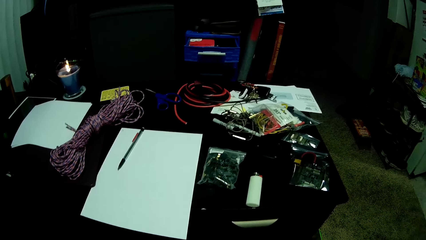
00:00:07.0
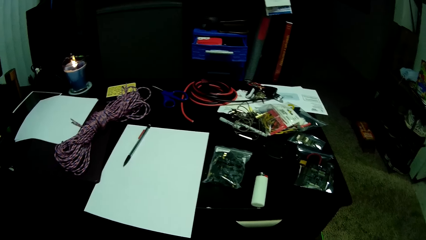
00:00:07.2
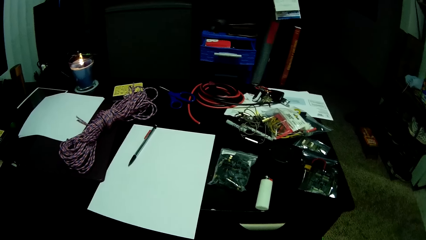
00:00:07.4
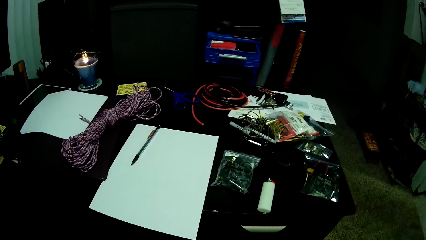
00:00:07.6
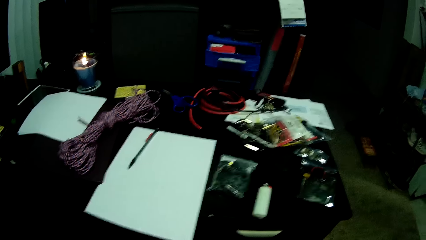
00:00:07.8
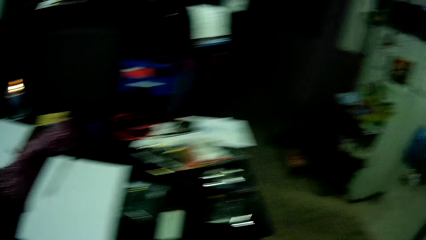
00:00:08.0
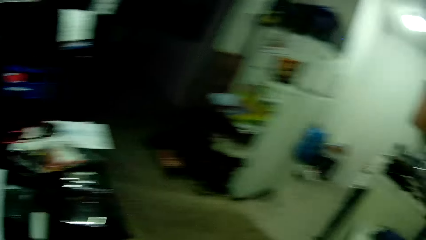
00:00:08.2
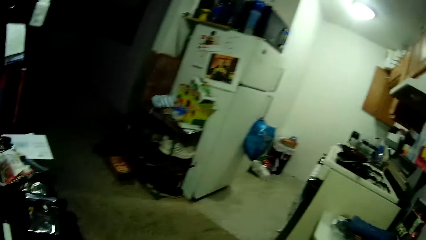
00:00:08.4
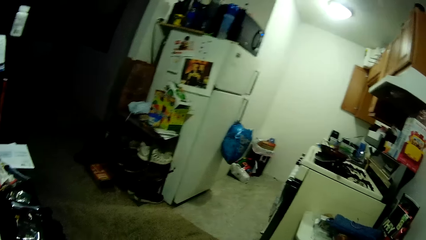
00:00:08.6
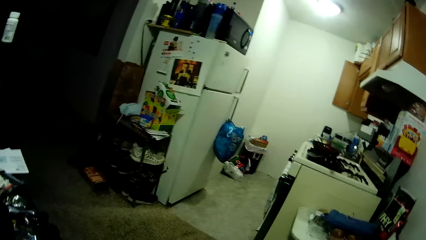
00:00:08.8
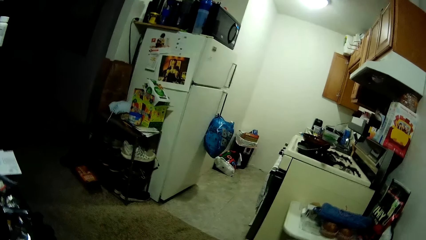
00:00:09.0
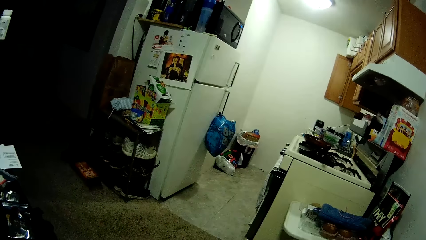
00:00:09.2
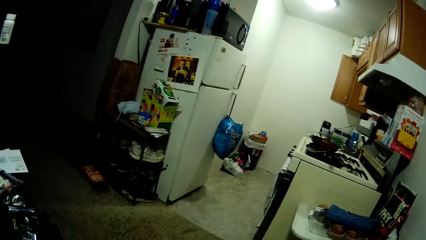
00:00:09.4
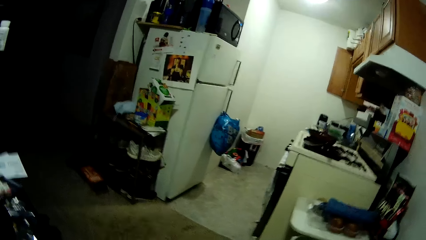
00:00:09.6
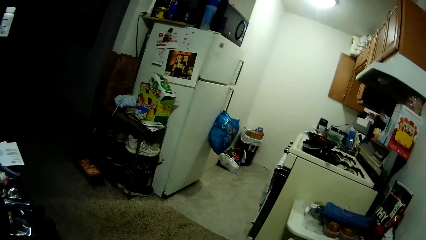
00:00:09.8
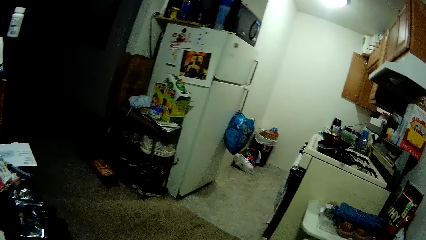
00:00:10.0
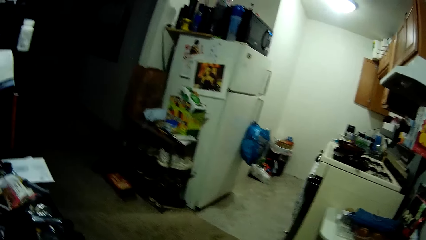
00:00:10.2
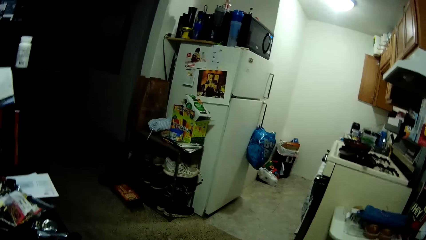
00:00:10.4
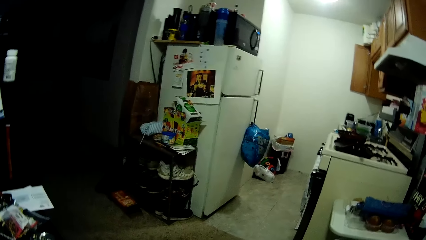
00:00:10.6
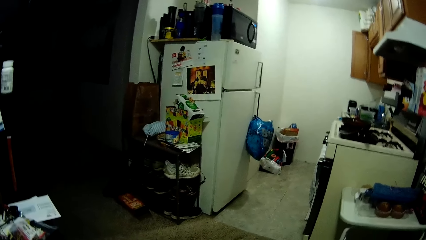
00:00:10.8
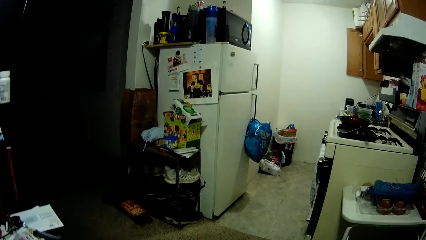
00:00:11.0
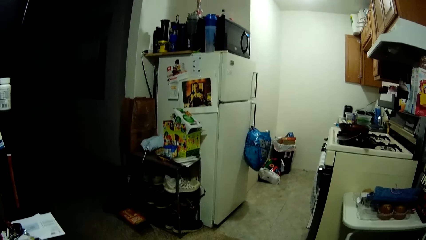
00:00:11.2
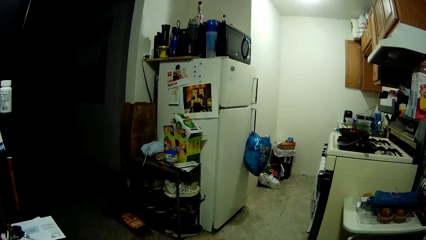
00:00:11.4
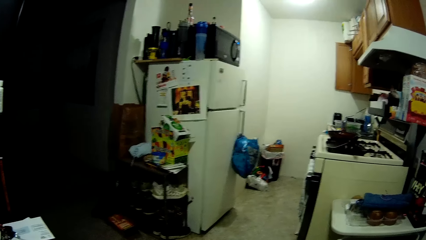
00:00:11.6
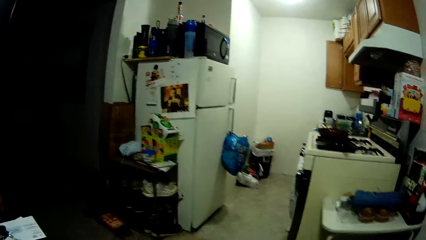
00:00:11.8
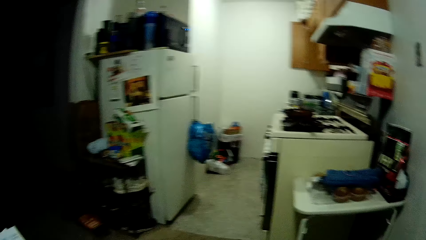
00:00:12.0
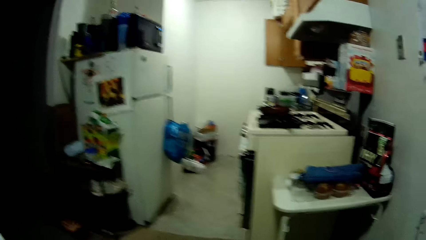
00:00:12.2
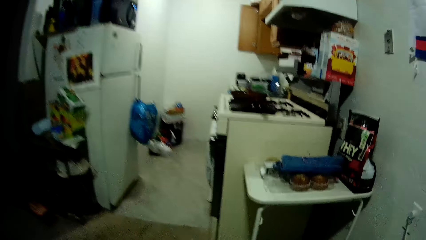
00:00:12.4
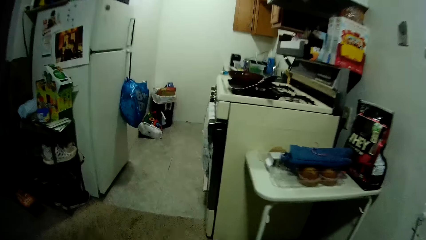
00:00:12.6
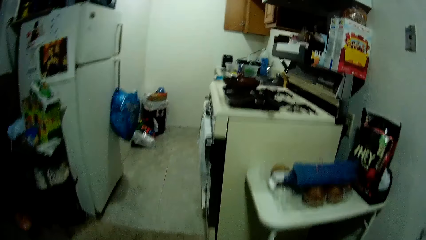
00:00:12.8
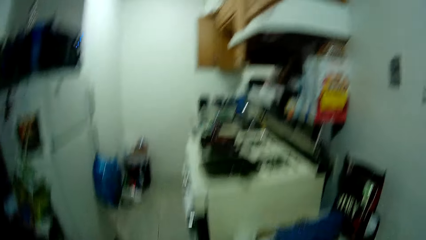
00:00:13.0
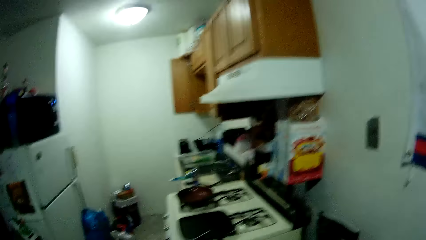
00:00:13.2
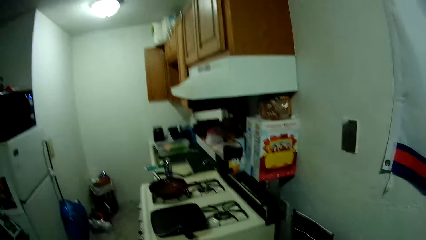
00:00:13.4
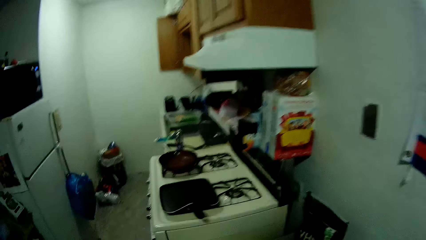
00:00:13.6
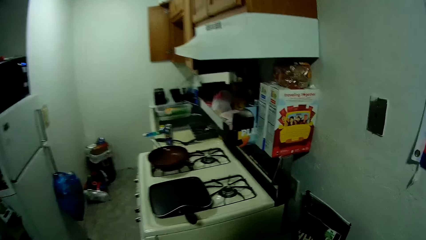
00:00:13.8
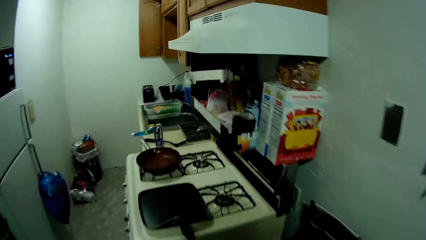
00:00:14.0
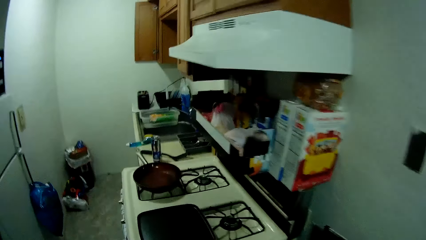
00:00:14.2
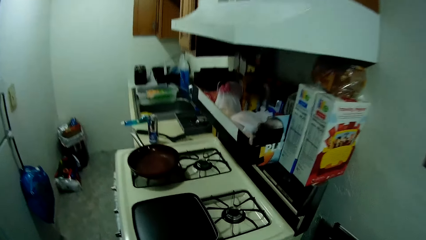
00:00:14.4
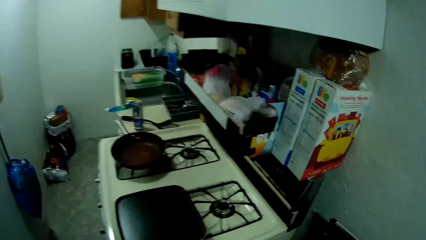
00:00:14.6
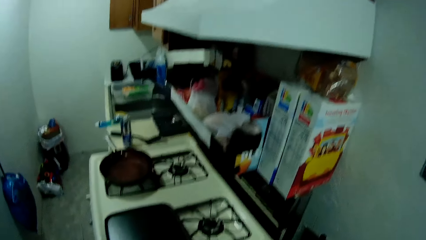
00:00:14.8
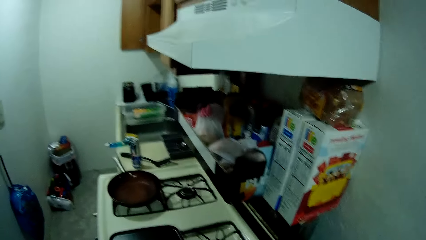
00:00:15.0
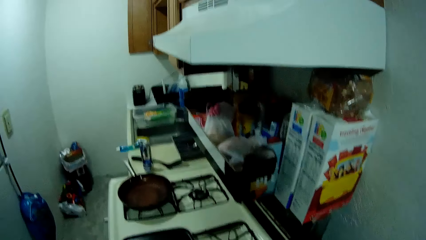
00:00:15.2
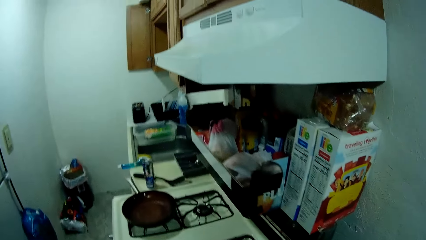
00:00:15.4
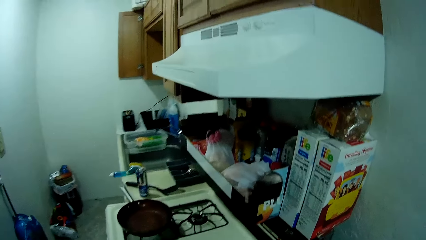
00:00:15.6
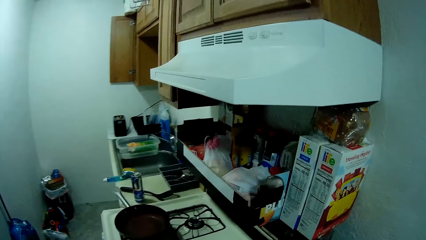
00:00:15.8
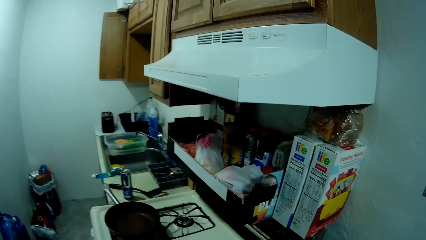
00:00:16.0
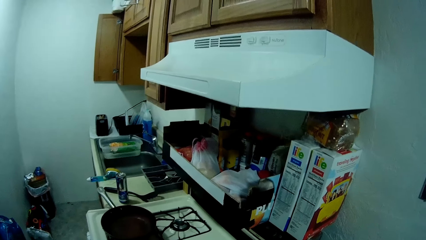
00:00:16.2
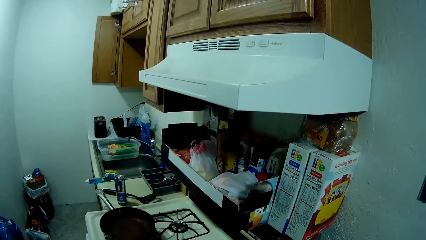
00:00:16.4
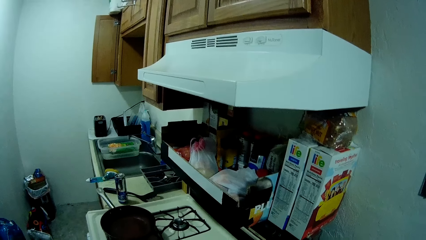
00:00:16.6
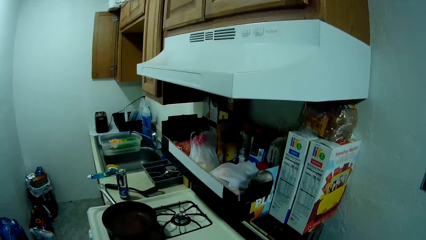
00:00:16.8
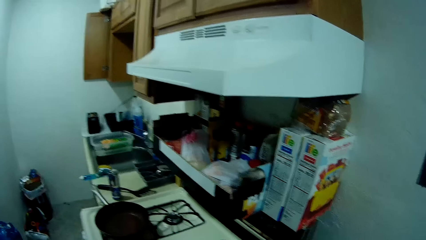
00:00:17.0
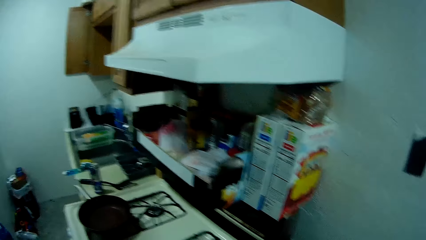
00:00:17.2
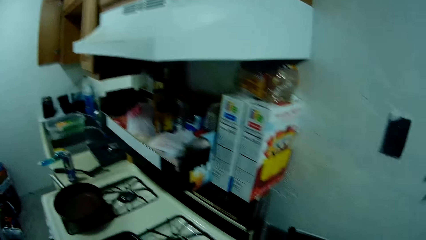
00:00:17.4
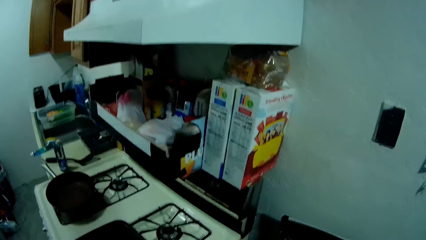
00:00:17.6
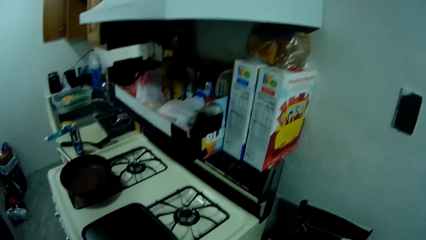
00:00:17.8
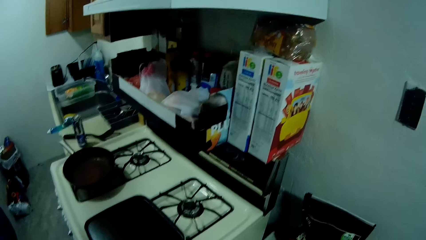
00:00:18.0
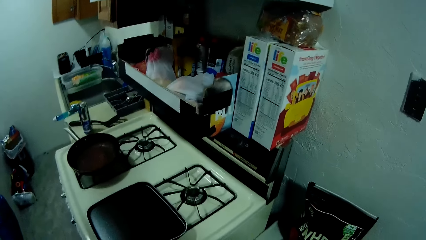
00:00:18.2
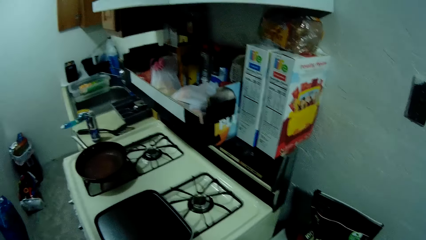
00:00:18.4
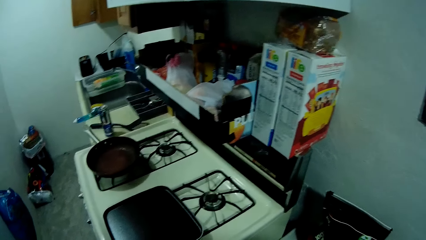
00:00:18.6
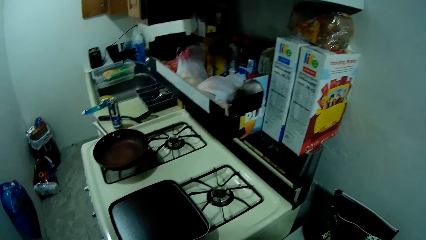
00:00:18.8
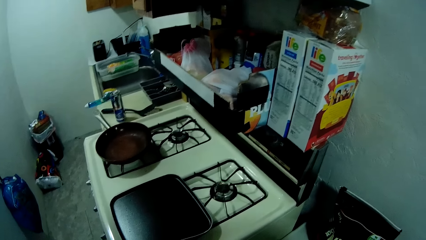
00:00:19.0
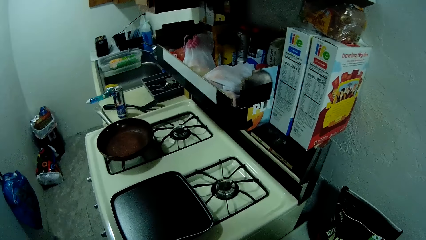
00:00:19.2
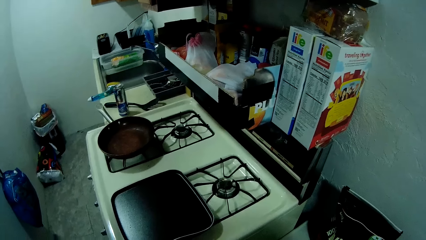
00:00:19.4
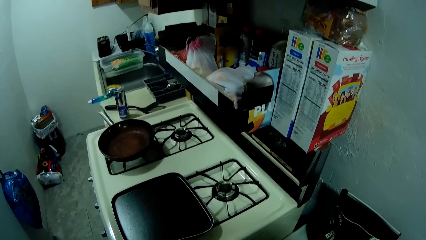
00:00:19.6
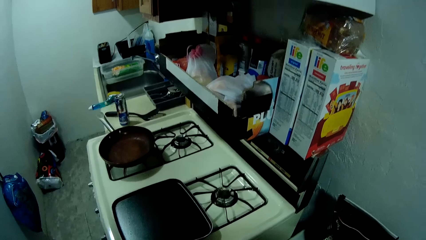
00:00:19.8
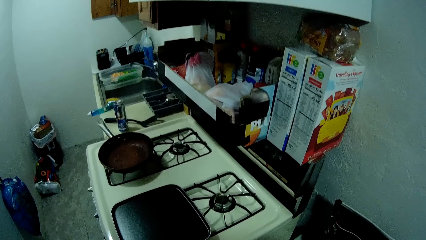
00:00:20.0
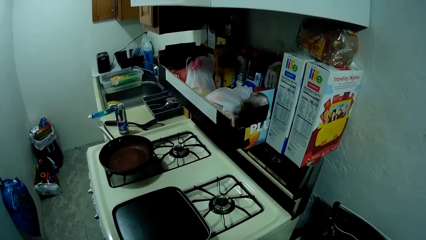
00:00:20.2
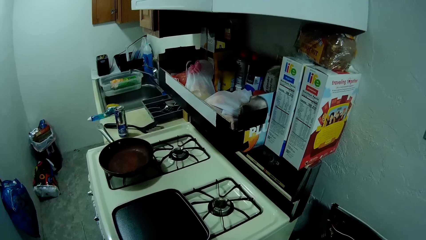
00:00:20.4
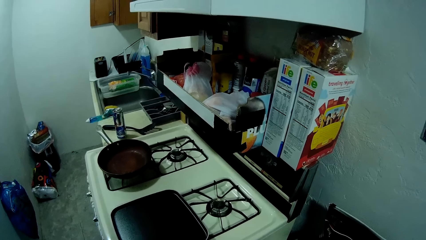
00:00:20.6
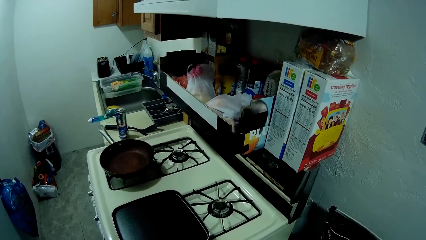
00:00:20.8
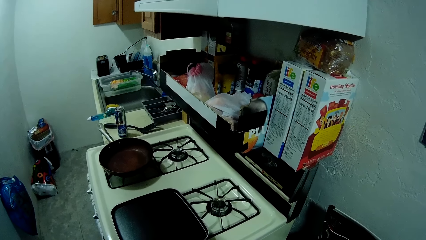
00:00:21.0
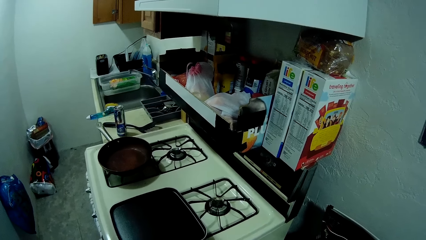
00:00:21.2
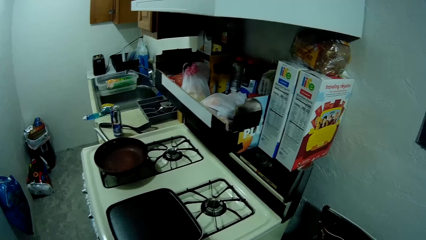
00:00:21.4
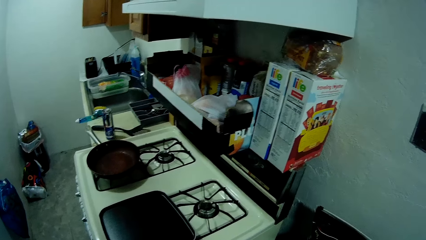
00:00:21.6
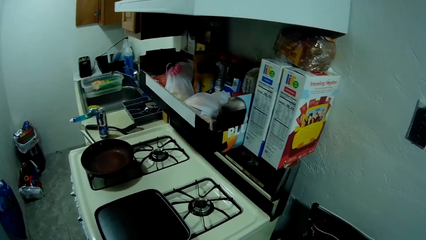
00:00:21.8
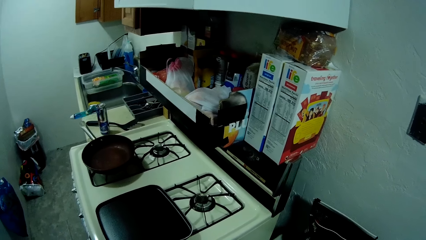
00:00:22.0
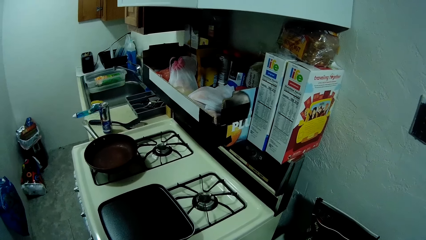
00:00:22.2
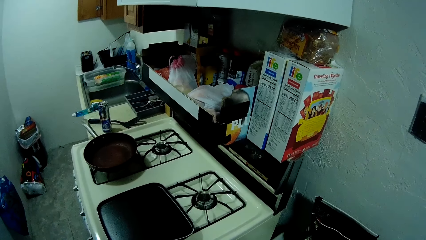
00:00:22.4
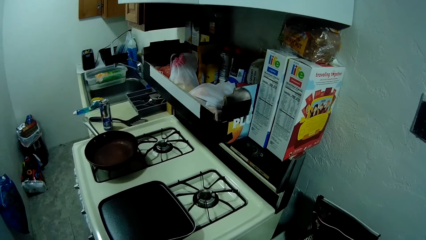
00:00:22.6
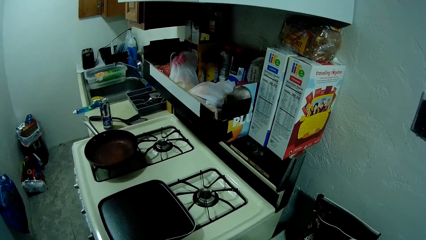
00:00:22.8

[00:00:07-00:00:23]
The camera wearer looks around the apartment. They move towards the cooker in the apartment. They look around. They look at the items on a shelf.
